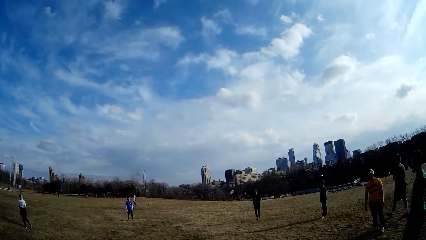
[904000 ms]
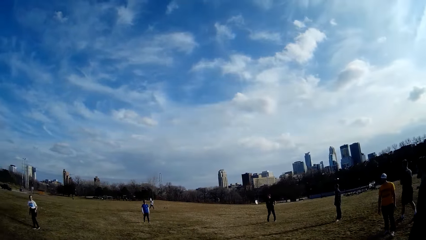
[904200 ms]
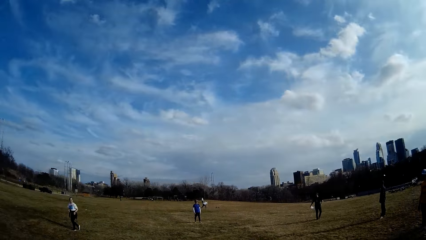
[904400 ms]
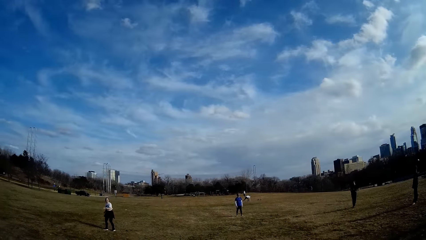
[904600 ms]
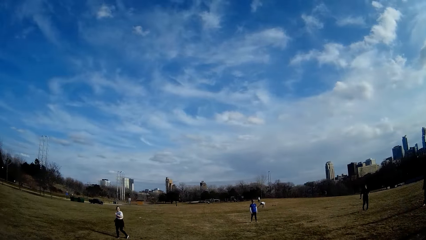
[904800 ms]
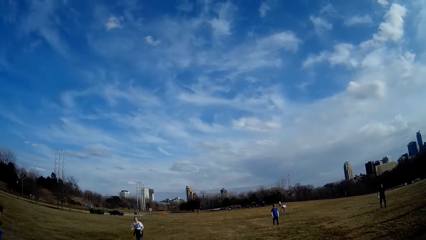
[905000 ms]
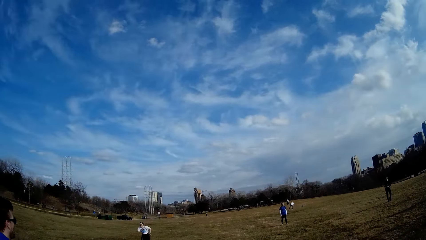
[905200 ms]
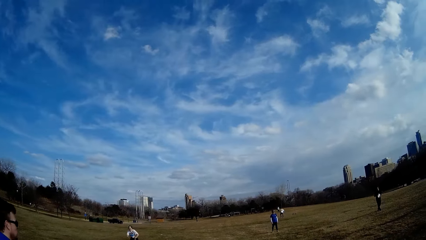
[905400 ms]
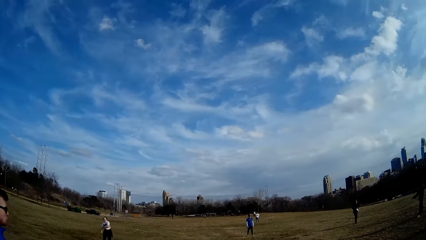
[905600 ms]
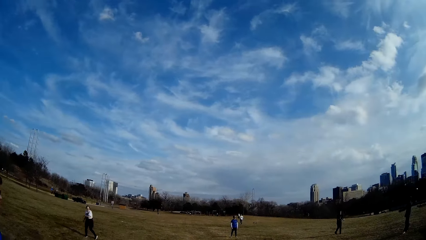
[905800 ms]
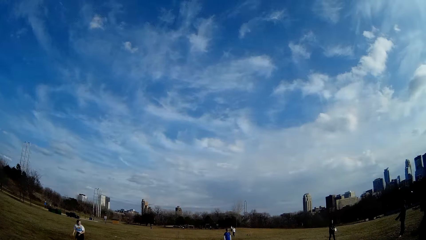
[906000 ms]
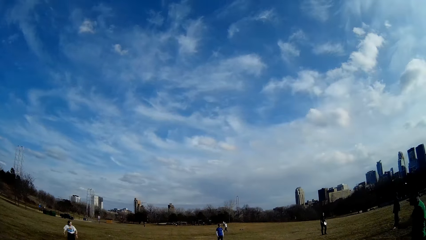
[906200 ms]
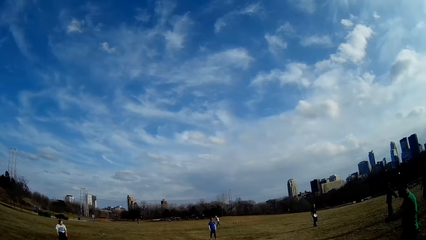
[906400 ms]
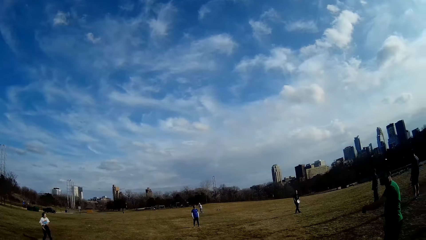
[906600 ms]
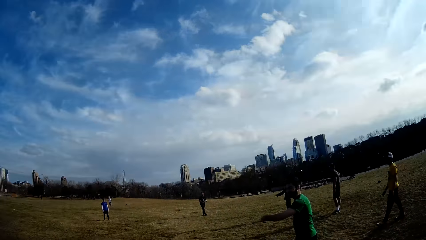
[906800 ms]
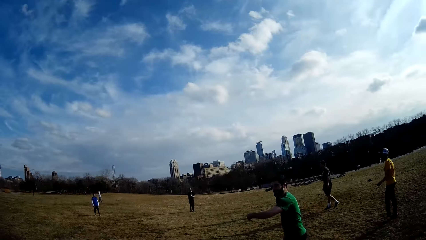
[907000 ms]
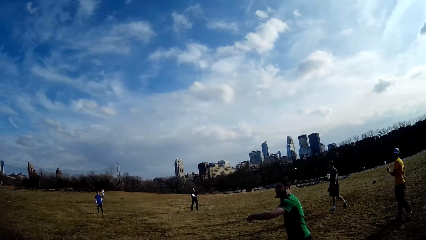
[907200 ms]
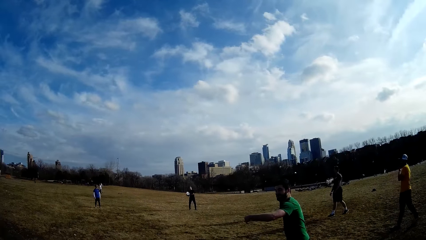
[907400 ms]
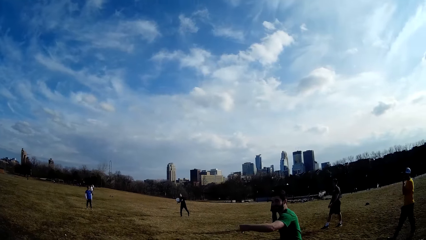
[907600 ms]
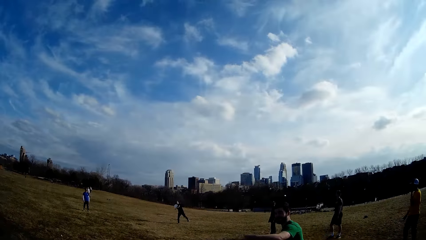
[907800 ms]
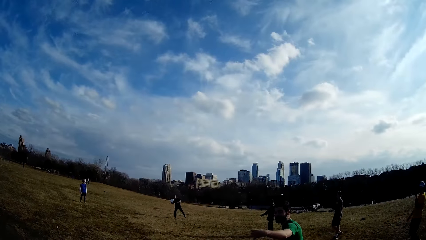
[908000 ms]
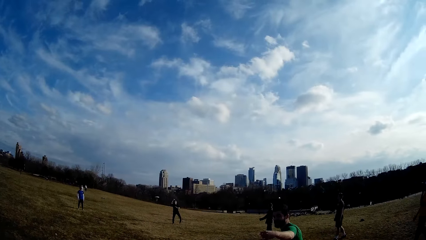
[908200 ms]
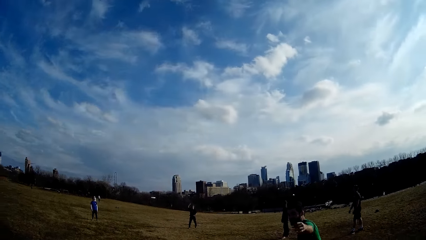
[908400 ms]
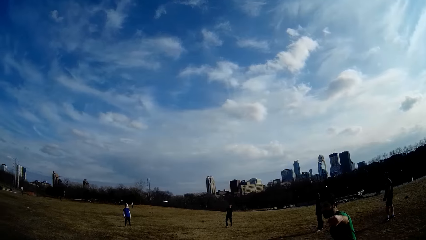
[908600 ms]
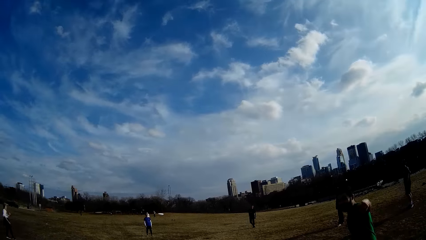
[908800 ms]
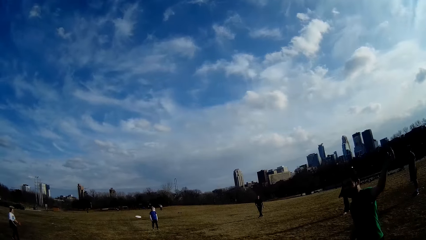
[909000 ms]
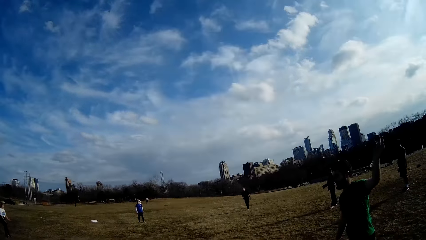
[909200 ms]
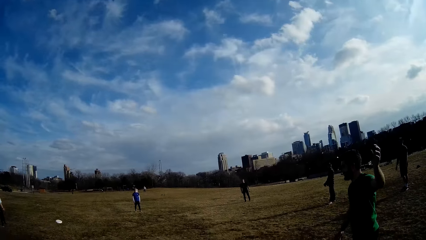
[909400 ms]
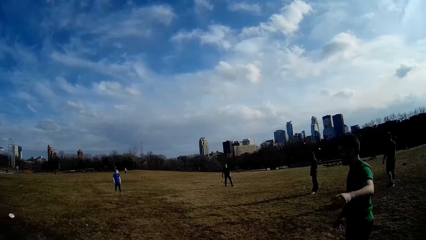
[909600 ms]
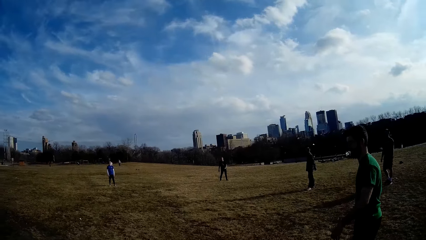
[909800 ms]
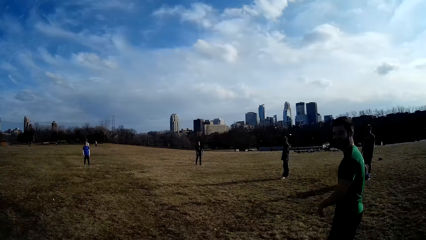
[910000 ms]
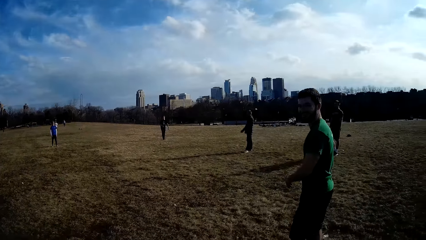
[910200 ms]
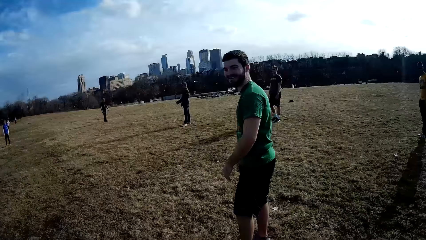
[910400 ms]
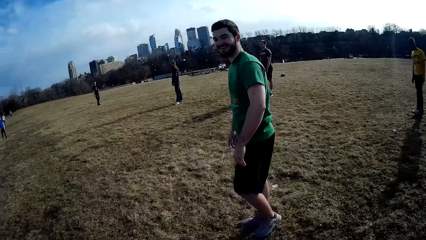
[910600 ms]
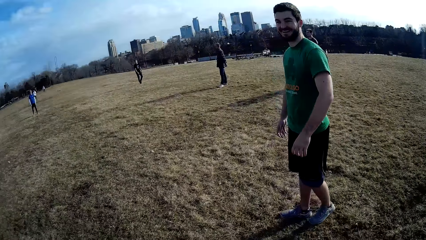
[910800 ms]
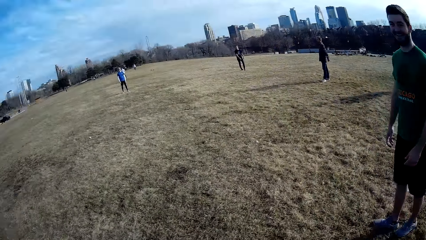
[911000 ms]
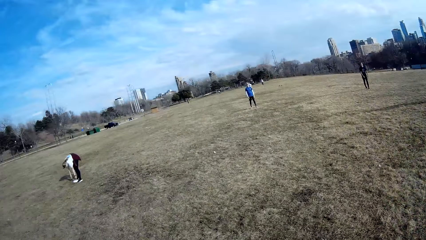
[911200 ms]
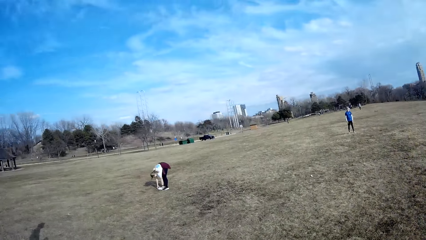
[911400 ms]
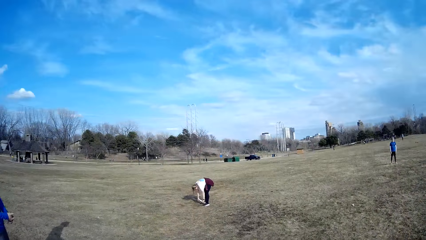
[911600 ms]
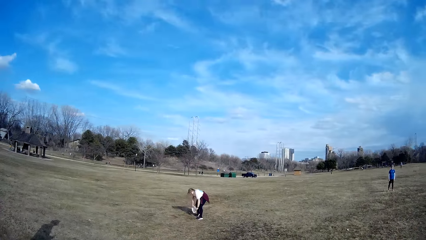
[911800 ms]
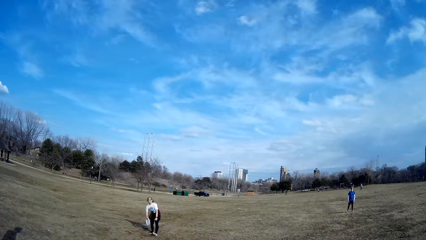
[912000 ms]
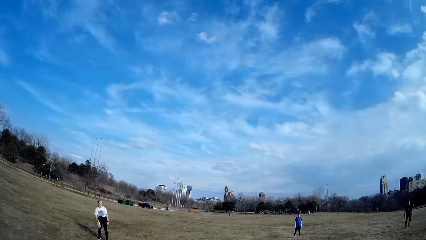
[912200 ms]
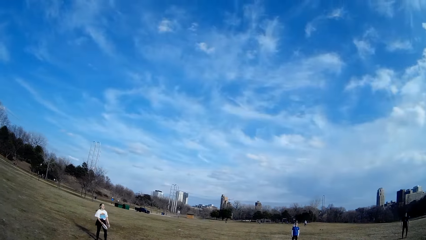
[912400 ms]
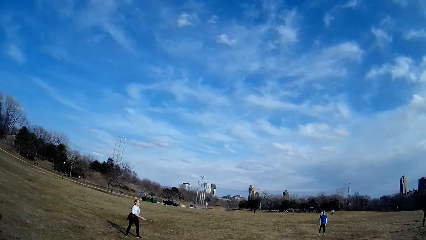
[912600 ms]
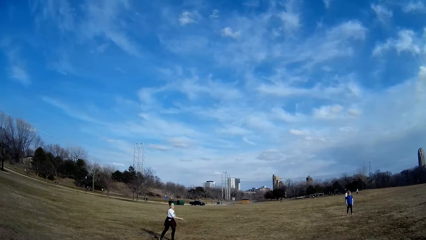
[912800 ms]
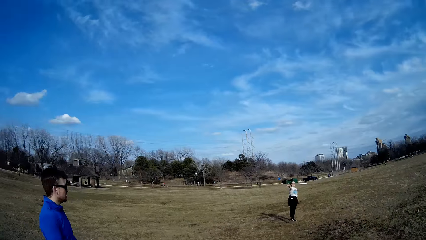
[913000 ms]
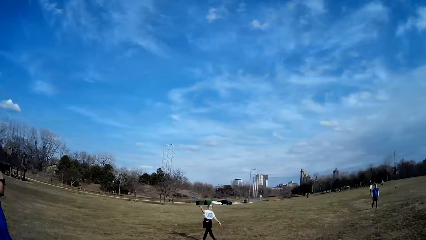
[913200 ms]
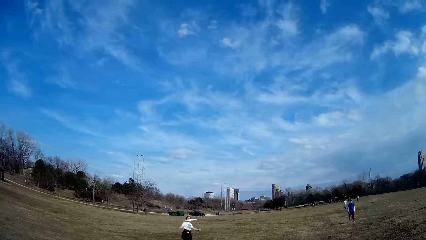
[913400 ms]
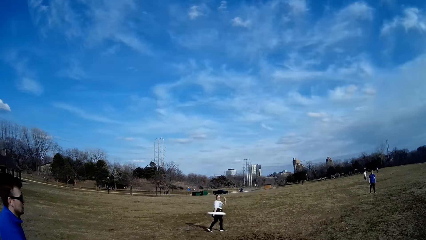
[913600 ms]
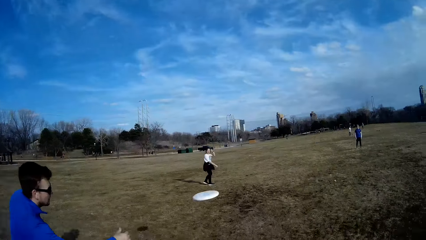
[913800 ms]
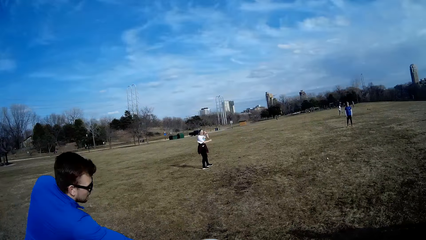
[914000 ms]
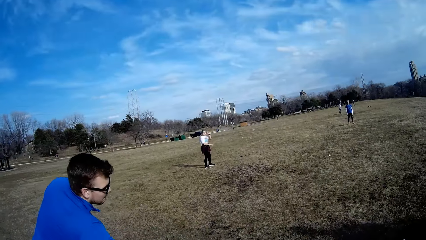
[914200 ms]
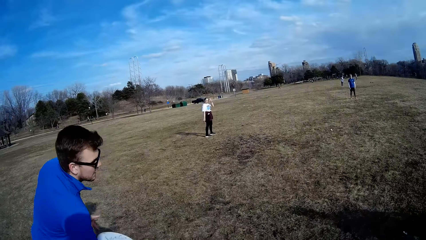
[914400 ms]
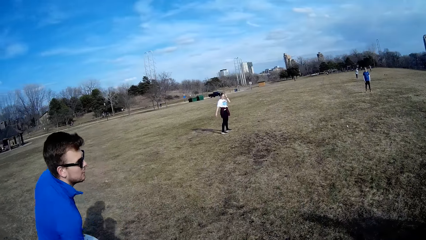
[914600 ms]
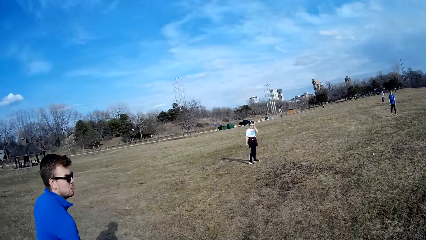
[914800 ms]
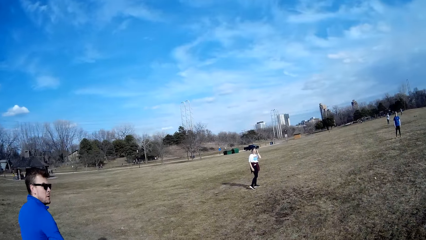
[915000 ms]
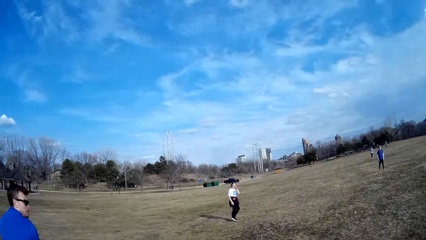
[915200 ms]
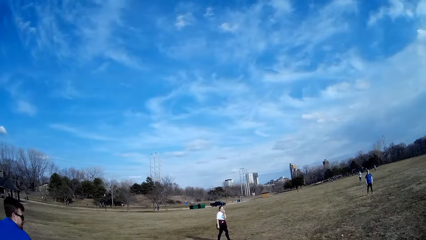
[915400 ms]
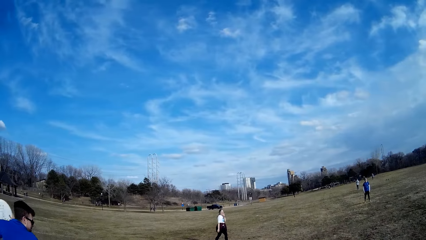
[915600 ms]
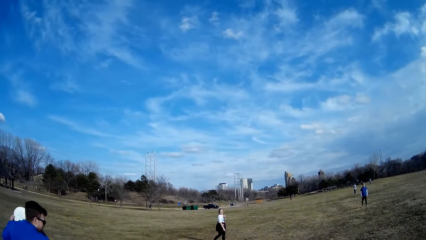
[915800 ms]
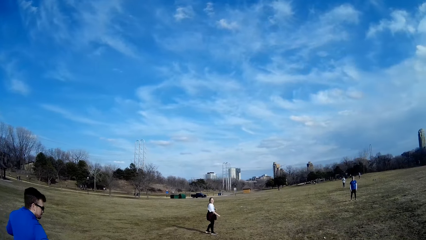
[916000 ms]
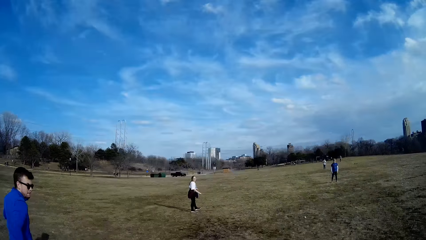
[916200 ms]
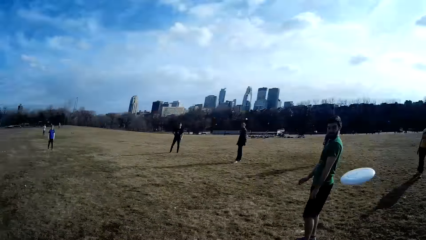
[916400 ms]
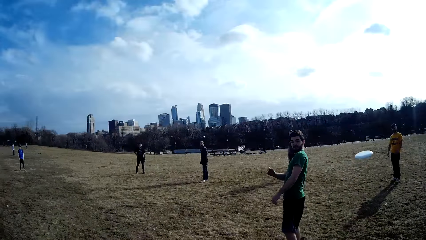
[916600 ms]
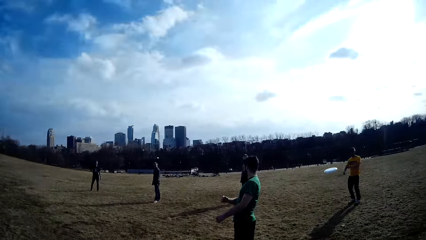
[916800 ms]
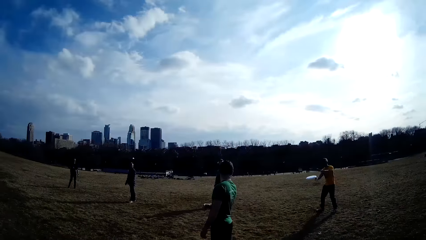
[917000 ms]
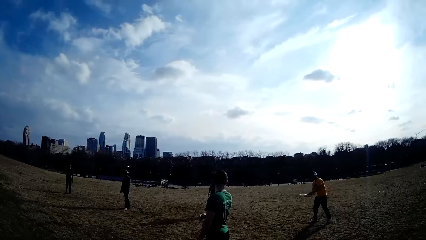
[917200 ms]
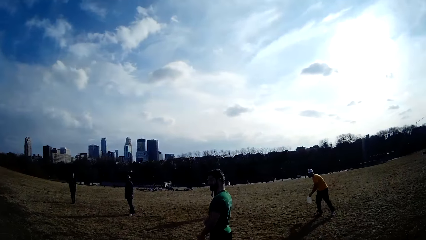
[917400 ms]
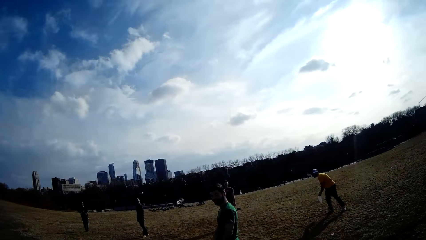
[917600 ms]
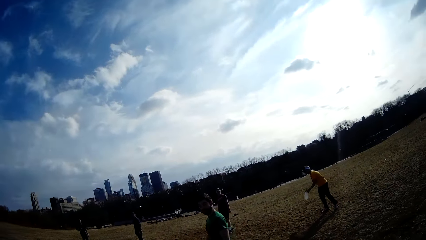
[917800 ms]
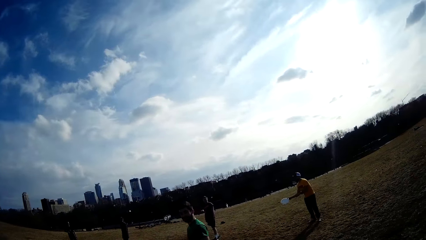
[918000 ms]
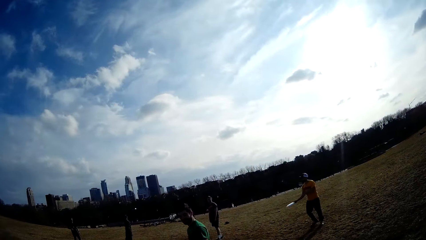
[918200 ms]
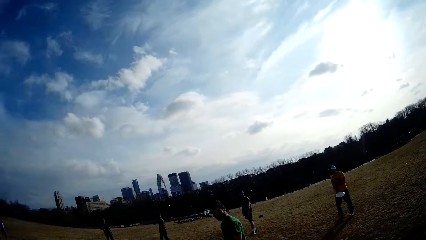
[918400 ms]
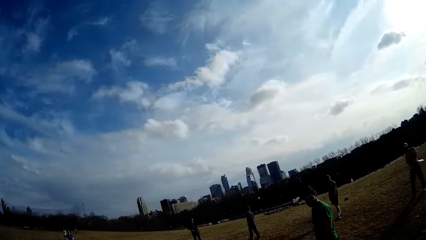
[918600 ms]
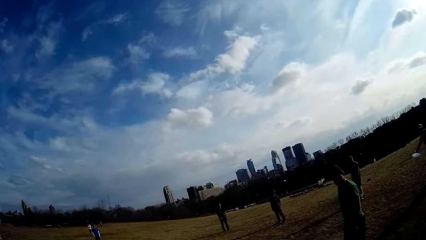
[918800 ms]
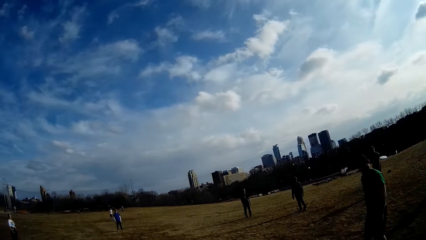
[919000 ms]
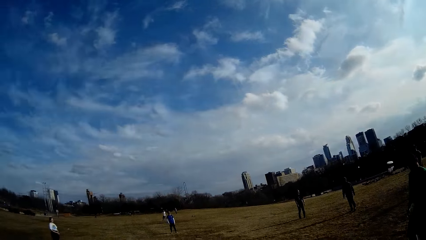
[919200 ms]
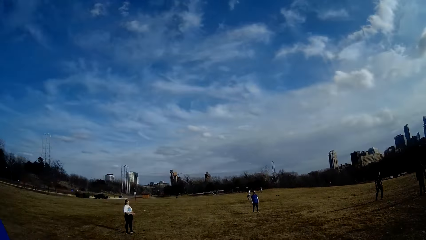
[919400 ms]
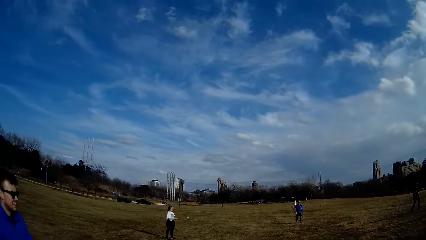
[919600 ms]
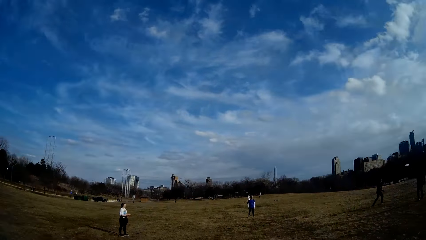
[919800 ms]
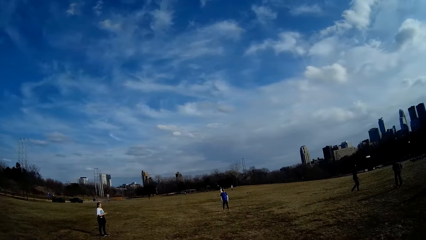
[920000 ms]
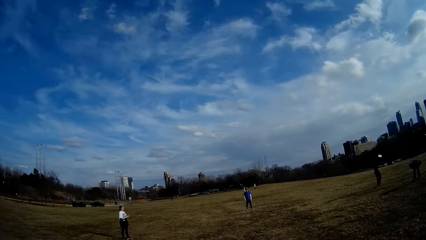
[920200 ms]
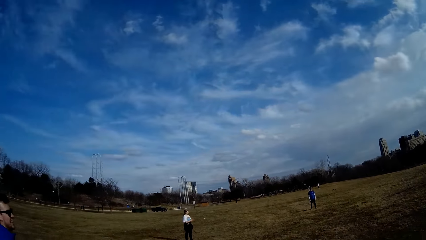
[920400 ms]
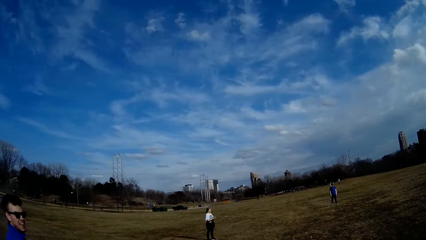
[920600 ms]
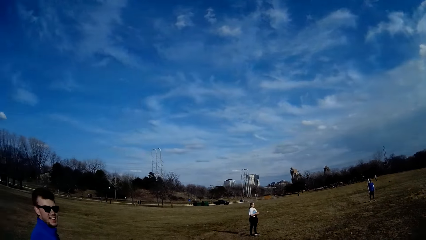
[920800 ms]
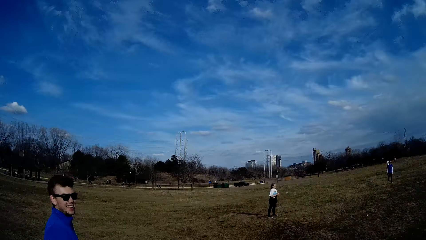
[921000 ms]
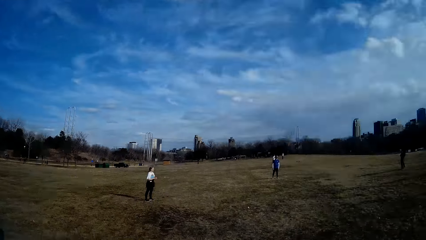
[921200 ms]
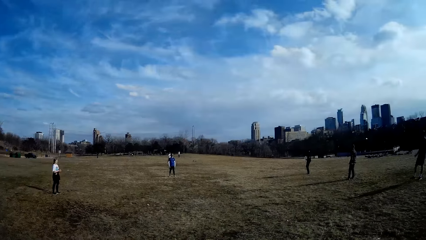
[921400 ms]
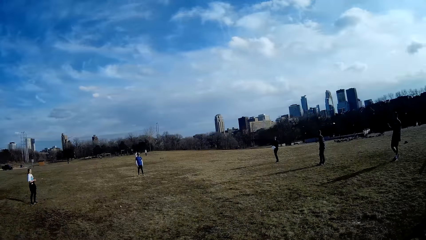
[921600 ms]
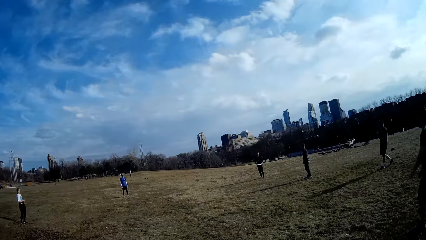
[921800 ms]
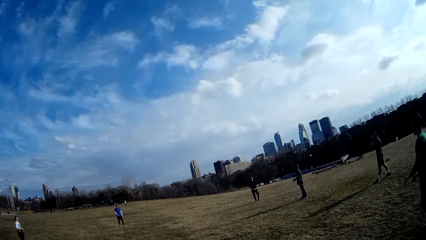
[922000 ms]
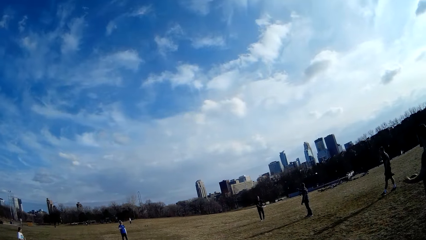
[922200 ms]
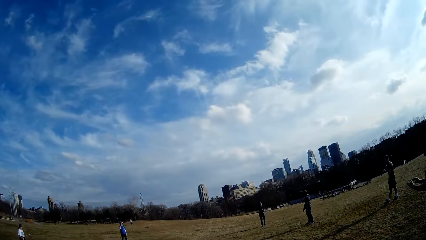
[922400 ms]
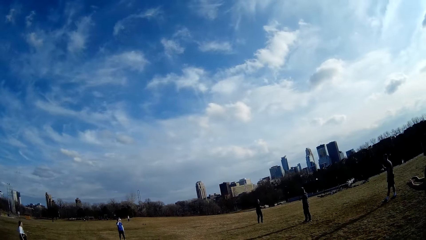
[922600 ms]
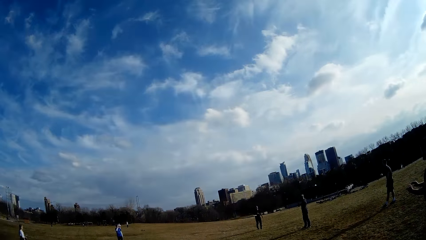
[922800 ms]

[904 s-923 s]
A man catches the slate or flying plate in the air. Another man touches the ground. The first man catches the slate in the air and throws the flying plate. The woman picks up the slate from the ground. The woman catches the slate in the air and throws back the flying plate. A third man catches the slate in the air and throws the slate in the air. A fourth man catches the slate in the air and throws the slate in the air. The first man catches the slate in the air.
